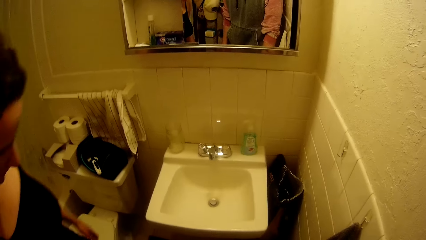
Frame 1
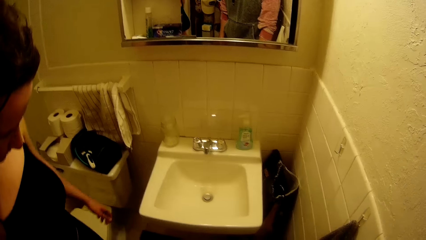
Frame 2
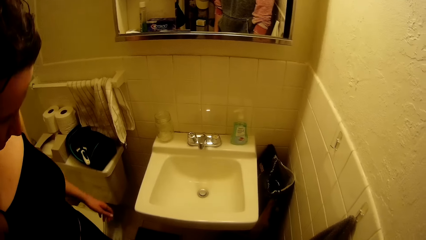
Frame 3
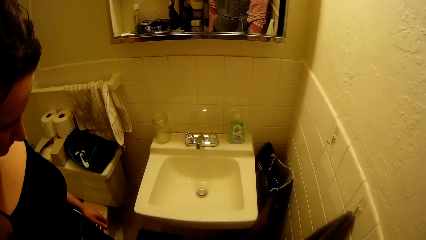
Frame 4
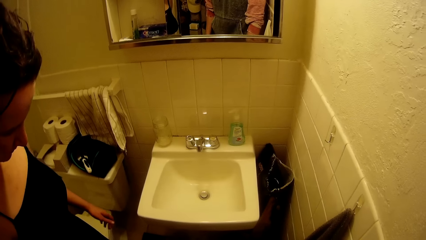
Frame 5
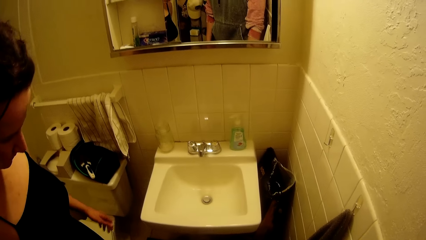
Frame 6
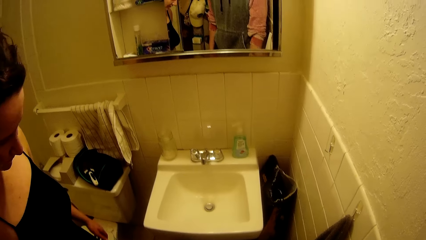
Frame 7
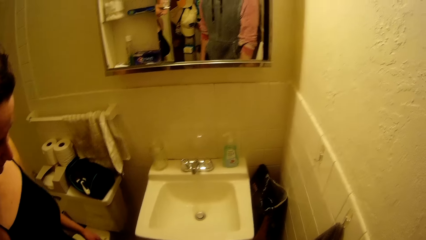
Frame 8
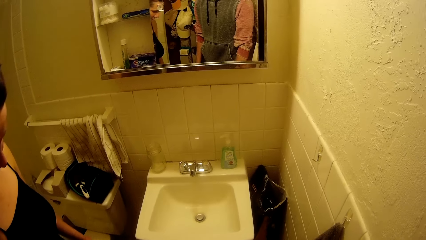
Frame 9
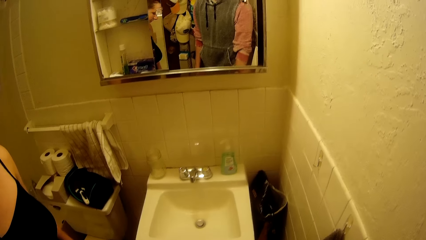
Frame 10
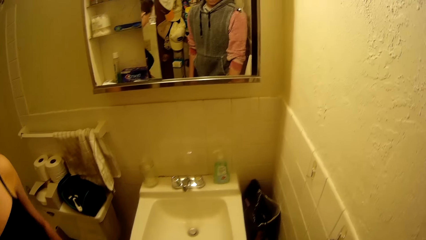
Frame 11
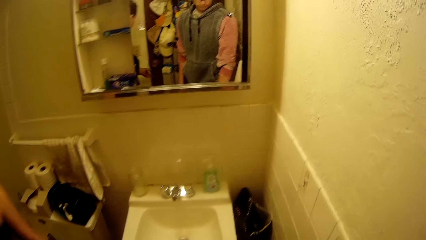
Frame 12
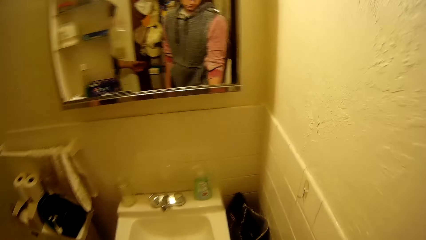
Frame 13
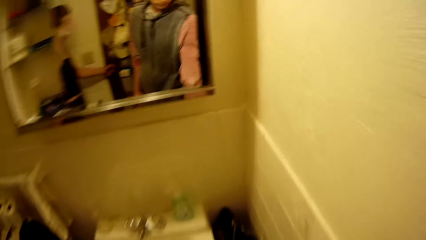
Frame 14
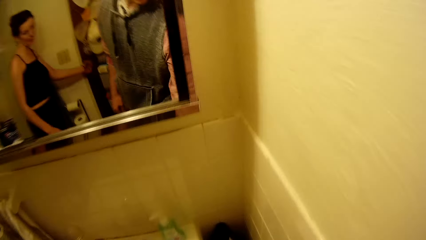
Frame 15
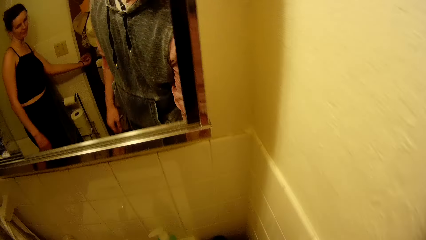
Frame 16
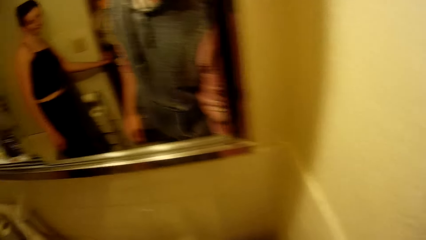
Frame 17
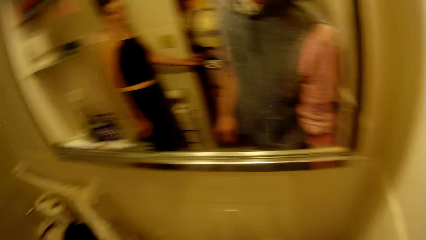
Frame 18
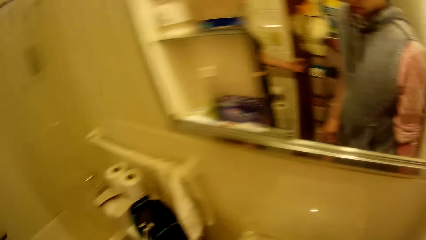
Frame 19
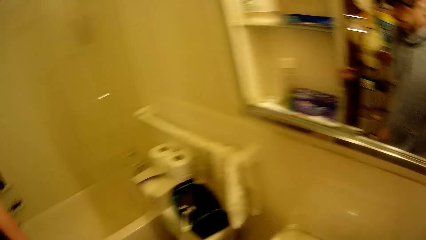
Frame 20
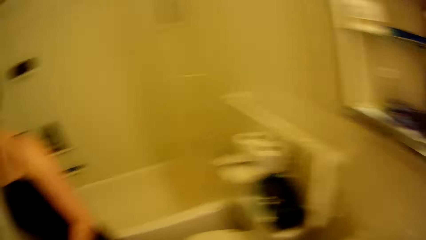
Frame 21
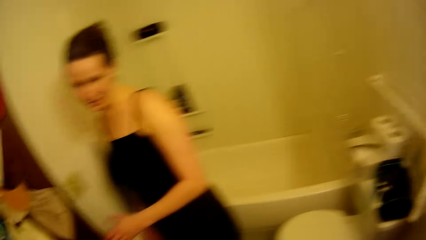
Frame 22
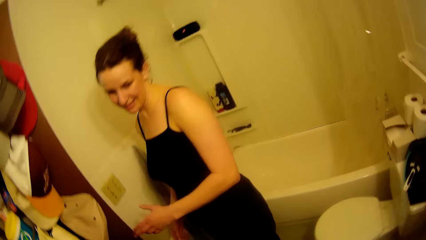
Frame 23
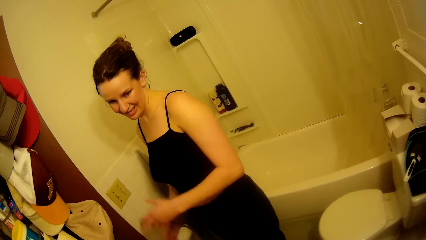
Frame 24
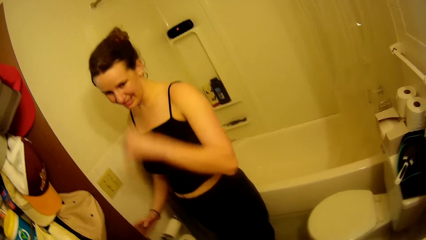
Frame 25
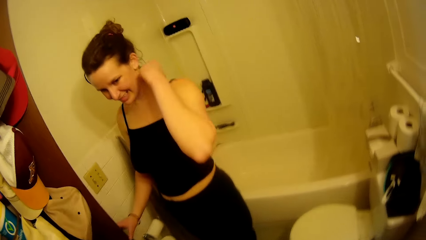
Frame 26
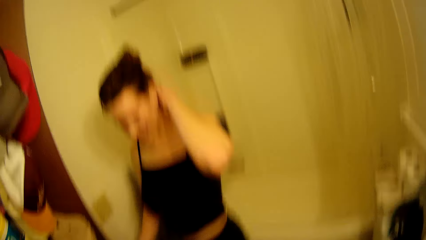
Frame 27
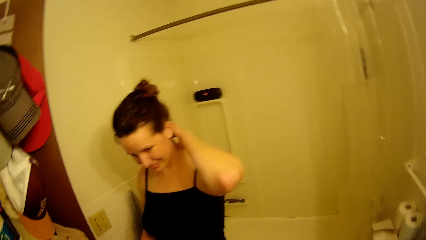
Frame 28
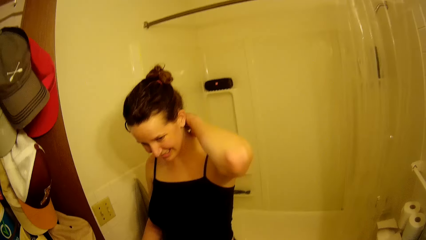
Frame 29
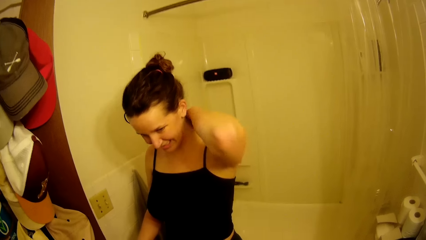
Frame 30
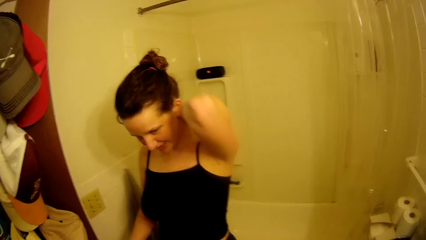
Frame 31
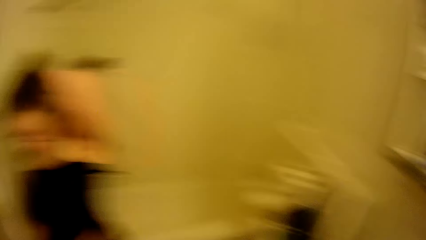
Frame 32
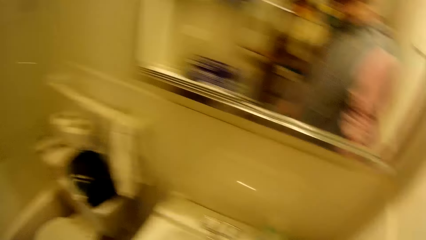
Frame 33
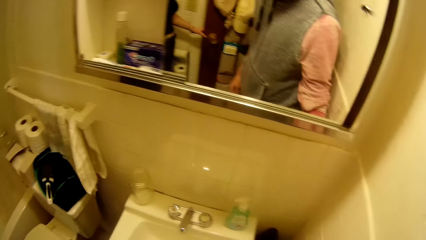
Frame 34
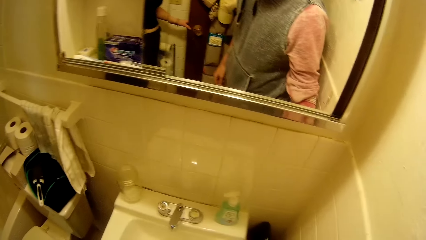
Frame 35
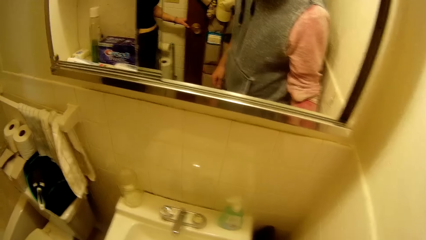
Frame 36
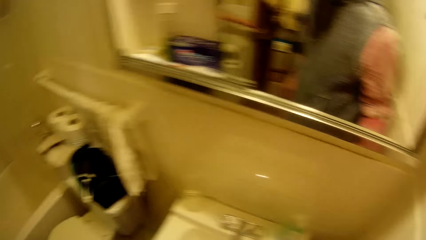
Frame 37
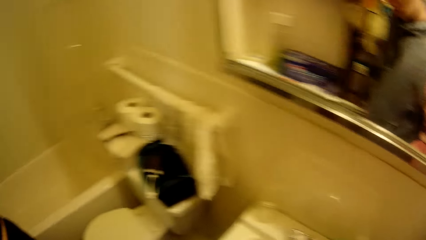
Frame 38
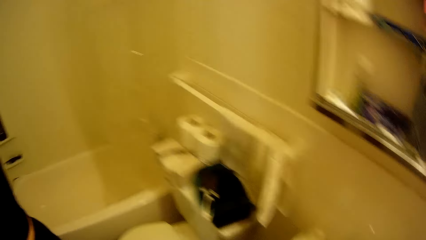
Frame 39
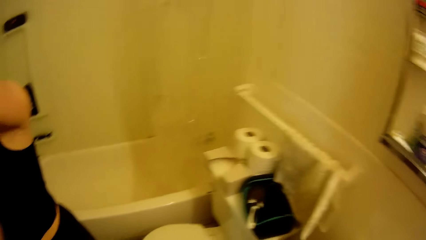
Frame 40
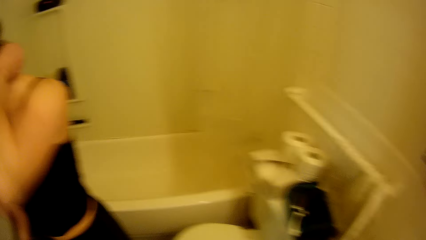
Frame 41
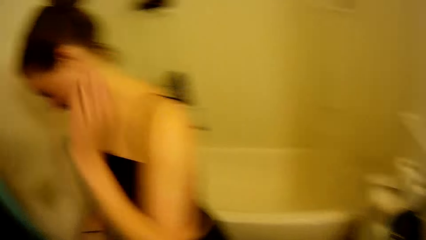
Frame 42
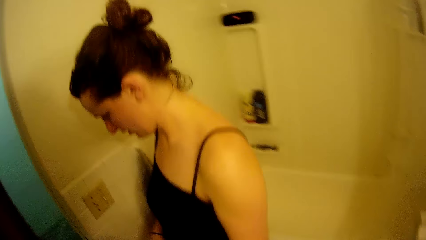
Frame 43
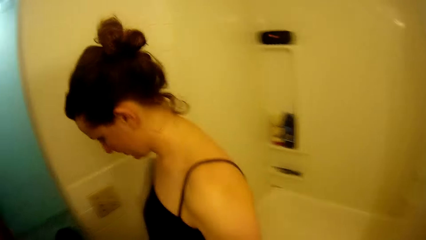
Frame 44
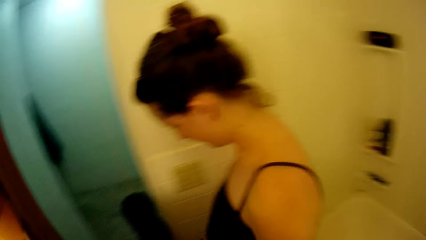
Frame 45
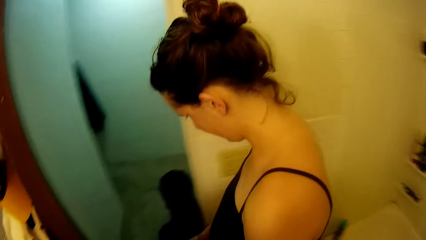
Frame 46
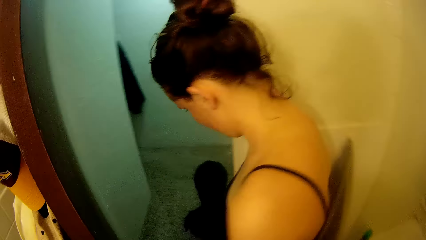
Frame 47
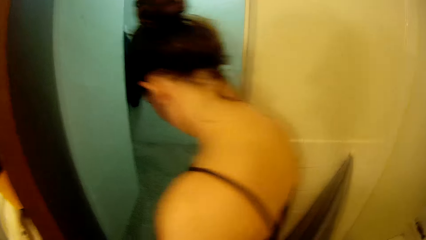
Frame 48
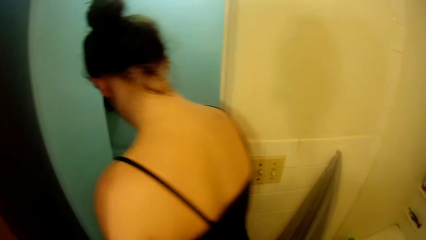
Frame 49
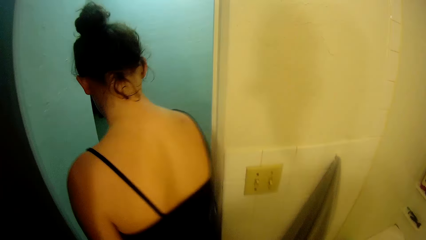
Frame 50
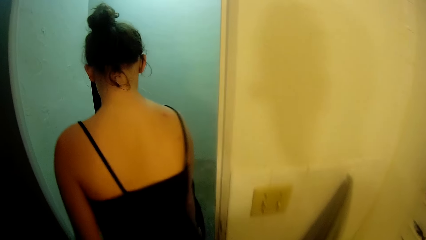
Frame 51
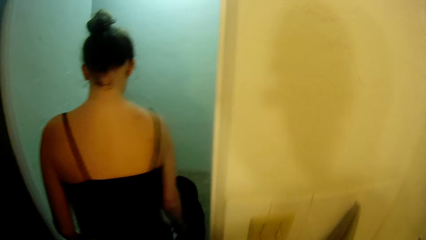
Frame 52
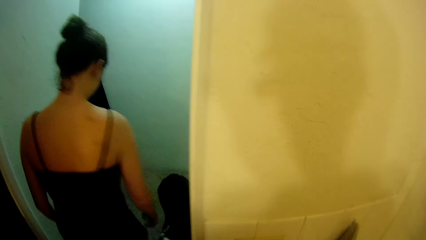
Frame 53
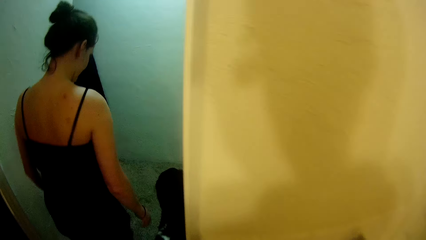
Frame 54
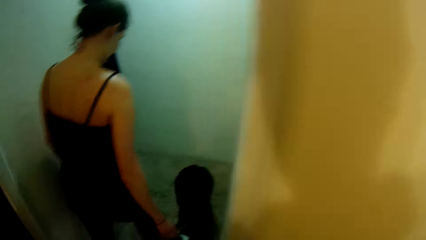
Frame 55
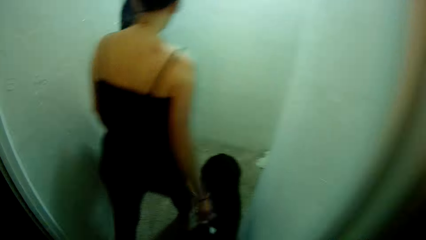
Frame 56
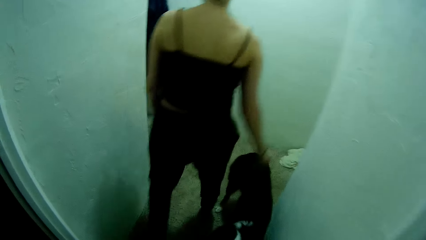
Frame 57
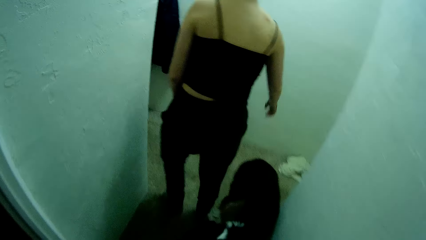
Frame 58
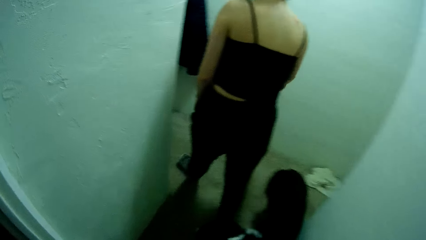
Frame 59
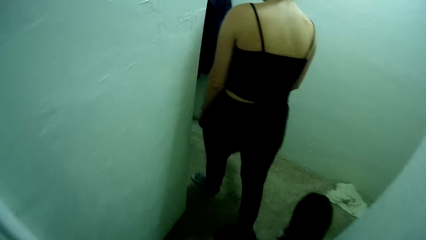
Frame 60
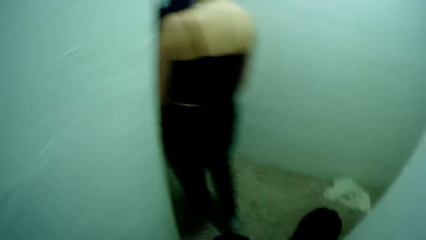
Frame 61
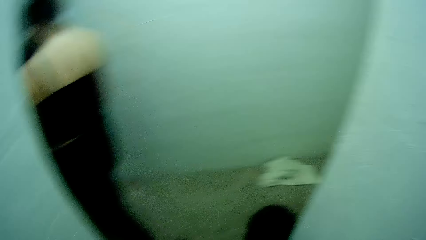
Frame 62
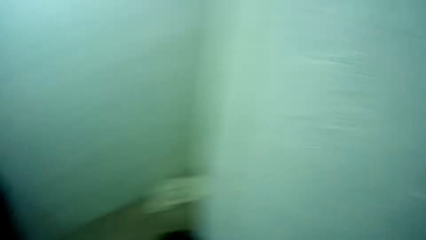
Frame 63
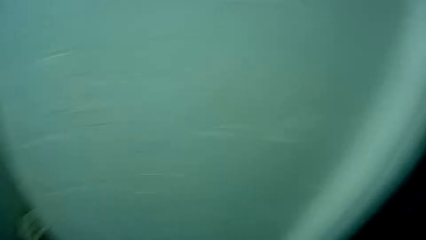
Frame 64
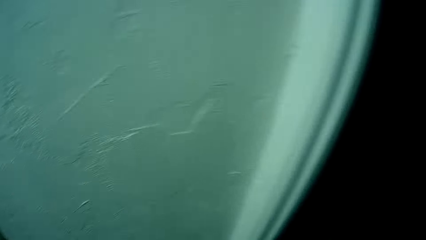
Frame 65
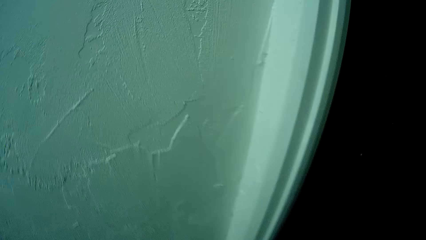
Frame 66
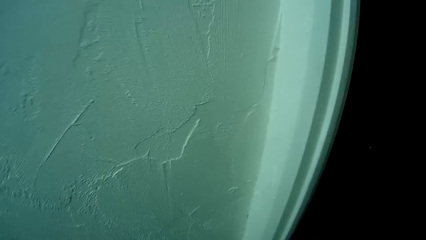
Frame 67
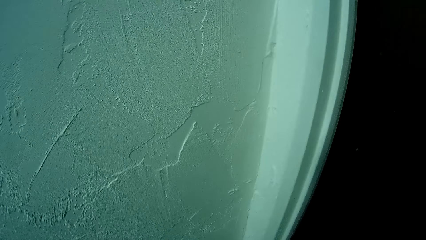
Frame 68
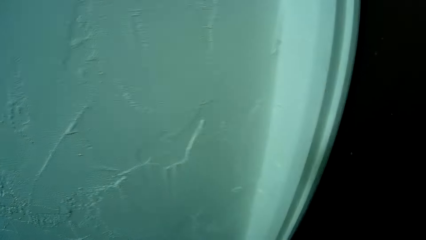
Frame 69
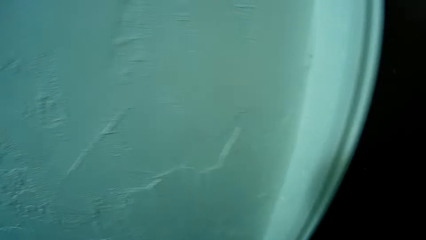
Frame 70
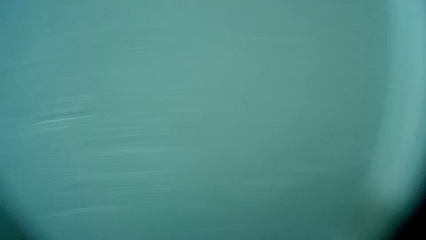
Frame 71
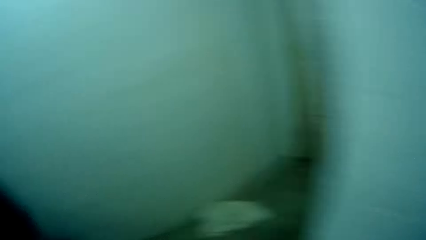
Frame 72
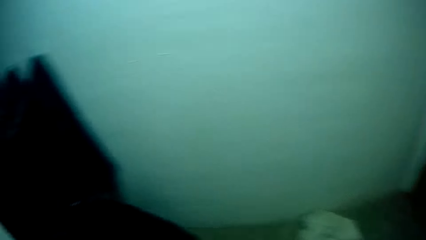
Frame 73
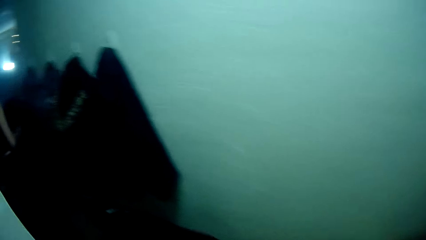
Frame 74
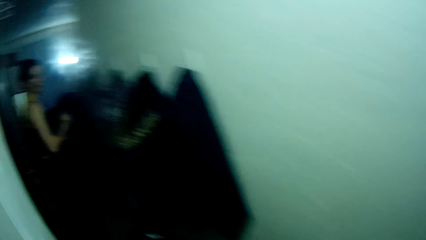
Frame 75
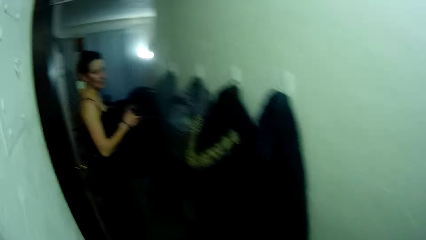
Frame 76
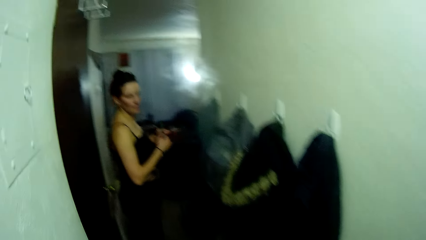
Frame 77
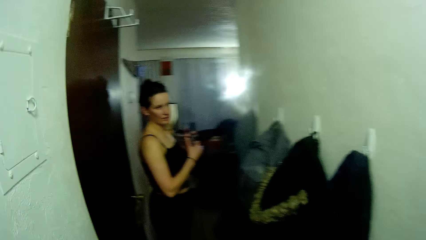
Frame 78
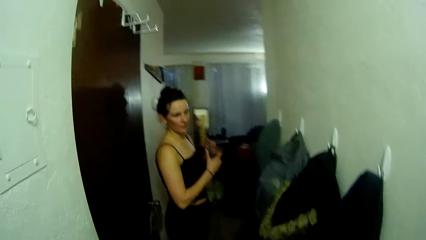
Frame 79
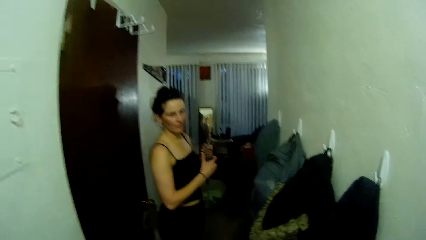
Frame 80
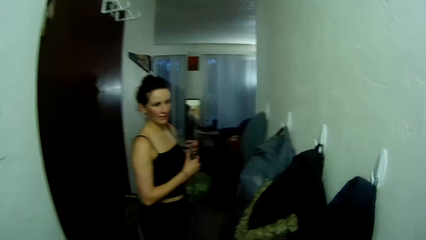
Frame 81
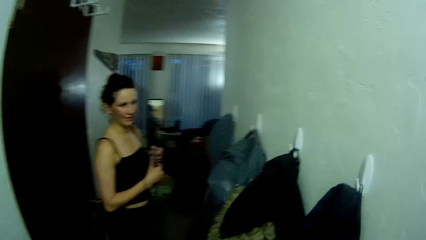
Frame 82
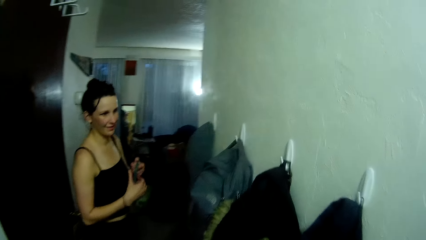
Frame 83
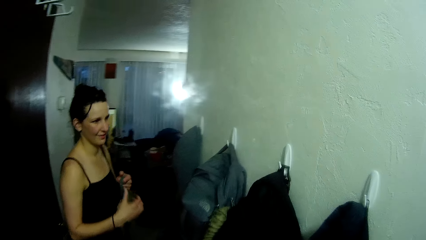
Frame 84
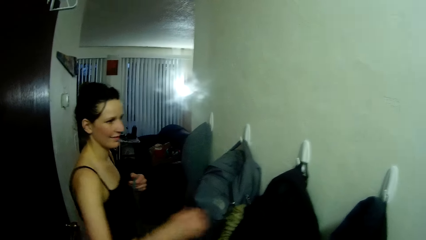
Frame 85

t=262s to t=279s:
A lady looks around. The lady opens the door. The lady looks around. The lady touches the neck. The camera wearer moves the hand. The lady steps forward. The camera wearer walks out of the toilet. The lady looks around. The camera wearer looks around.
